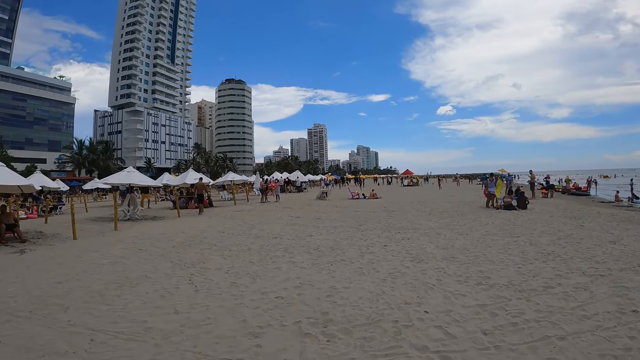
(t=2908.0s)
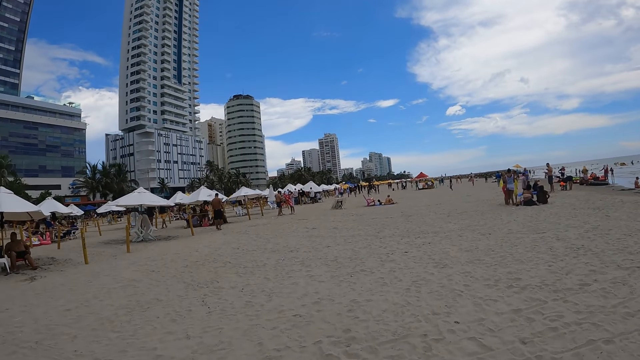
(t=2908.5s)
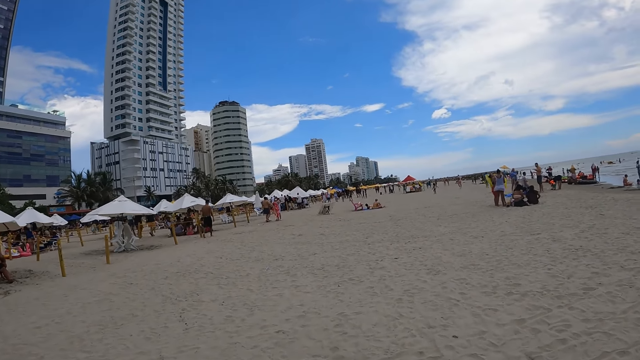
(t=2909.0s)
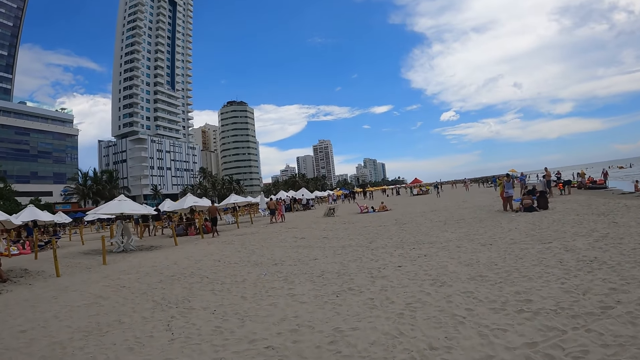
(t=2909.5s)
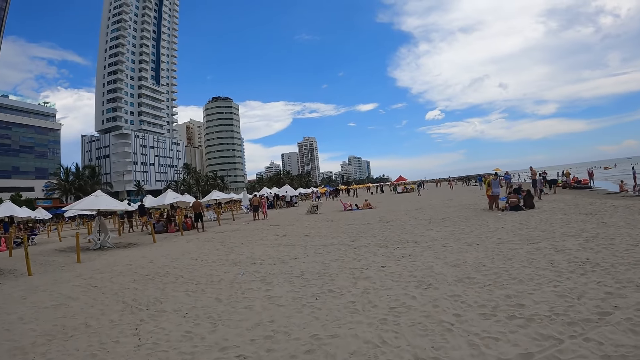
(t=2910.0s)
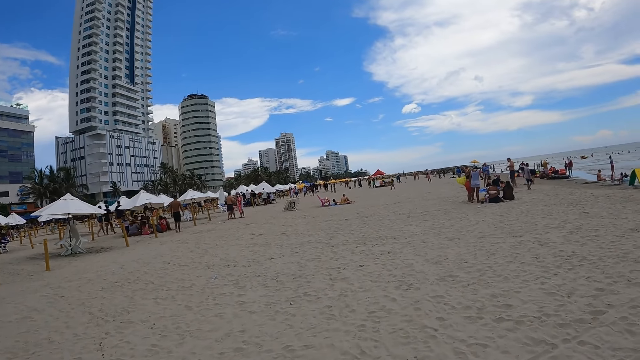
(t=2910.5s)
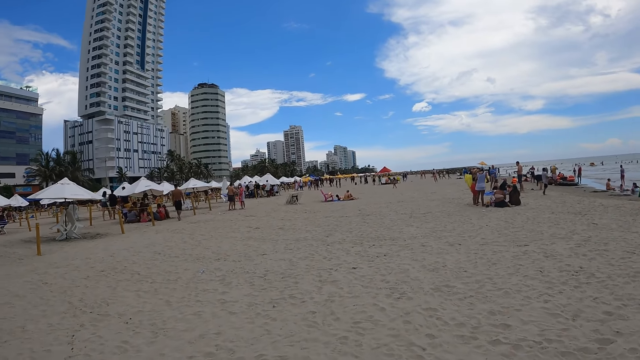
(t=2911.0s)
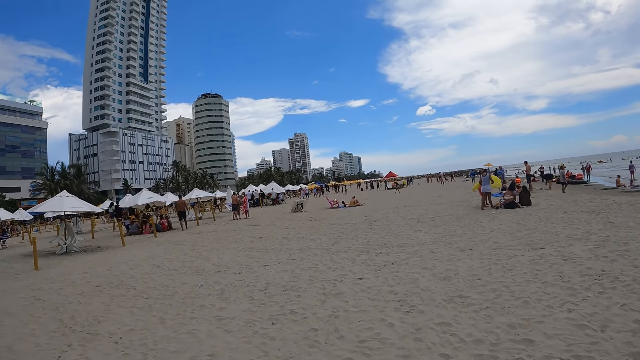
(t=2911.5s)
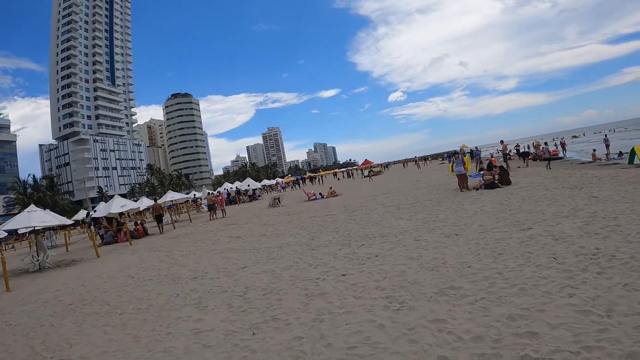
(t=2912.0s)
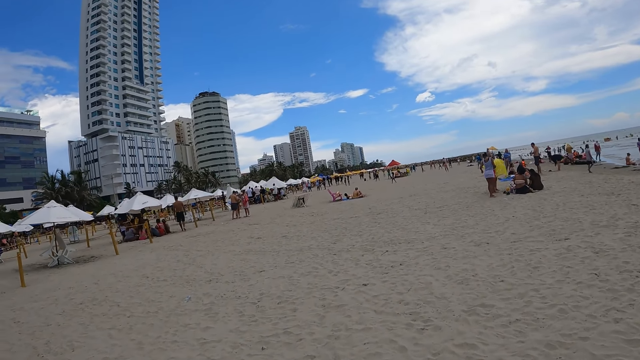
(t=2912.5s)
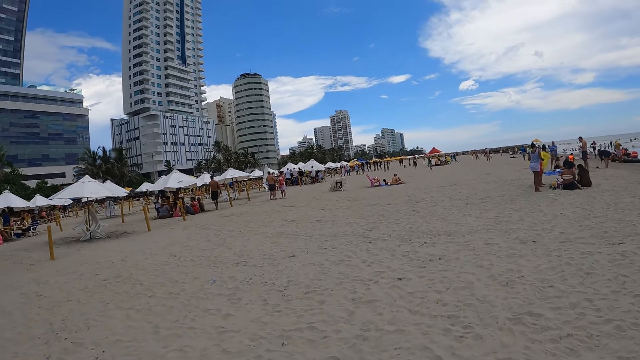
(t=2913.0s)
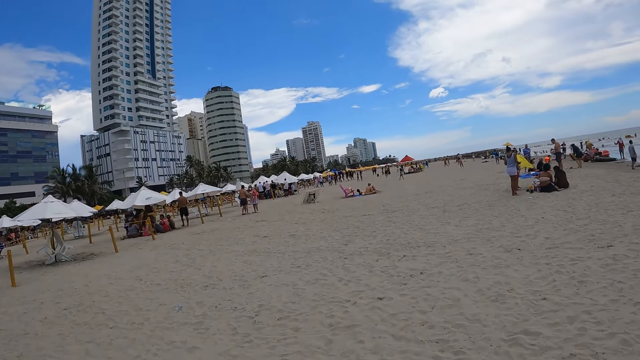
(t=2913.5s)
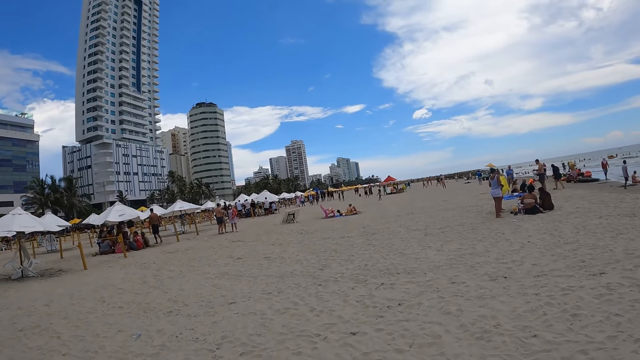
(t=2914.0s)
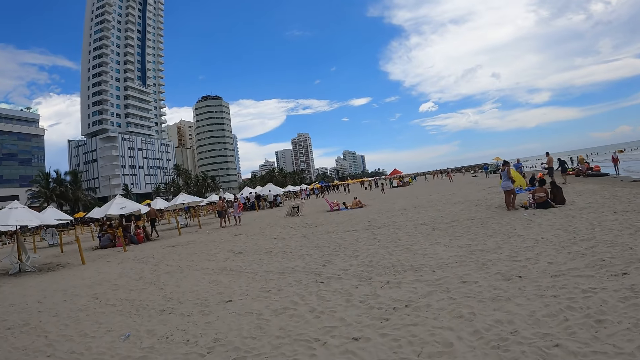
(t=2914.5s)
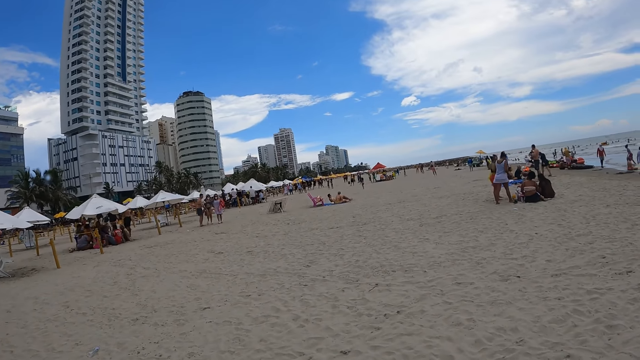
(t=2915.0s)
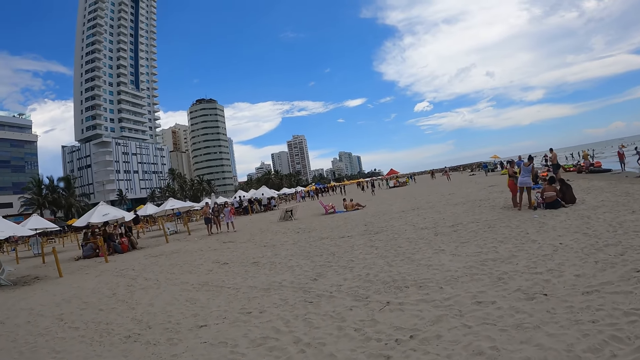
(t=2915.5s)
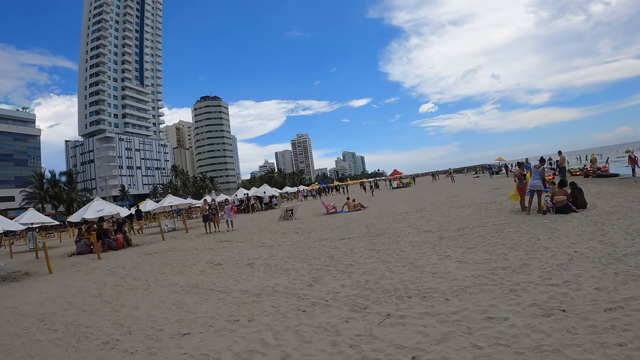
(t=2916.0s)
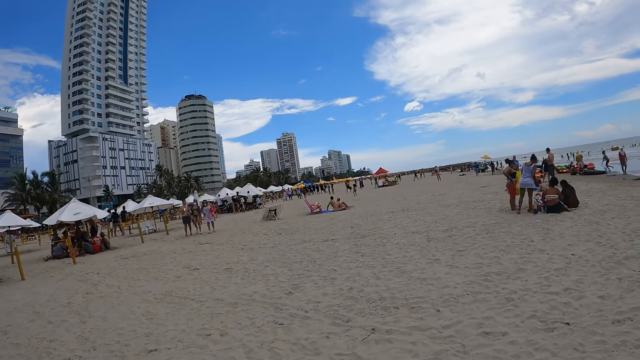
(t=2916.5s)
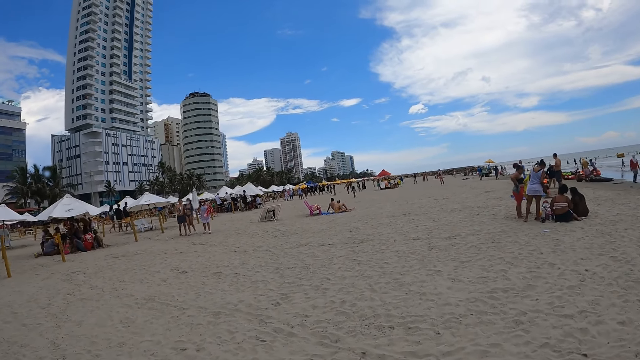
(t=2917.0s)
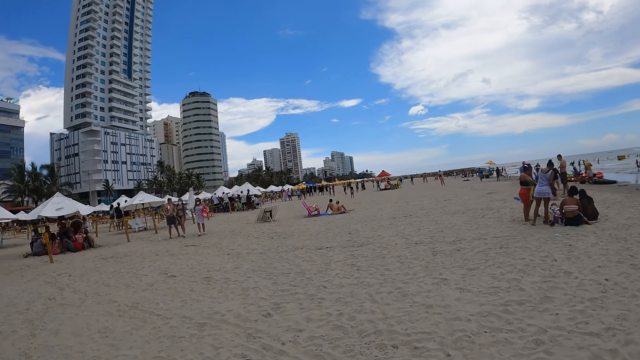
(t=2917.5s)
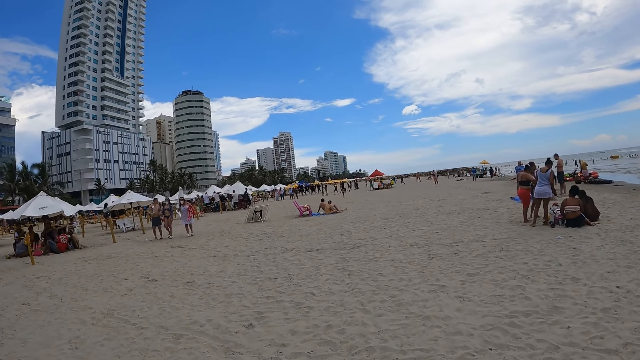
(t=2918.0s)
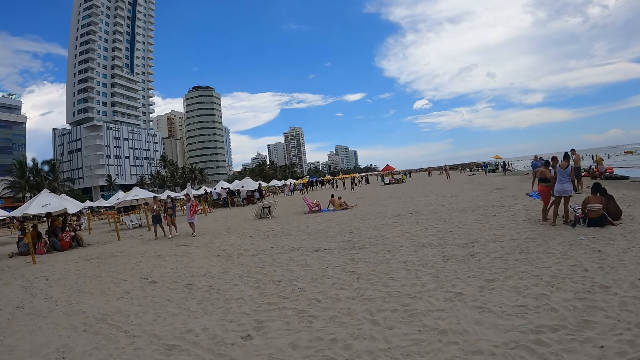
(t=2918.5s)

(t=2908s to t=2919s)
The camera wearer looks around. They walk on the beach. They walk on the beach again.

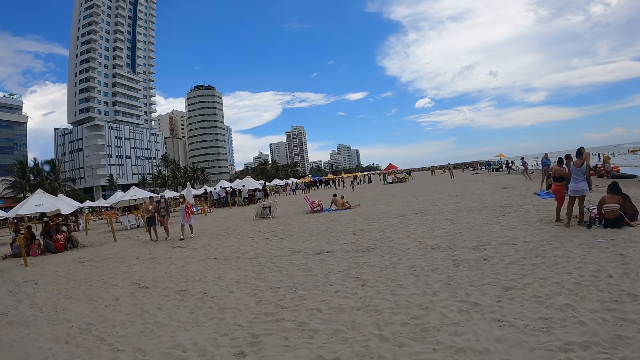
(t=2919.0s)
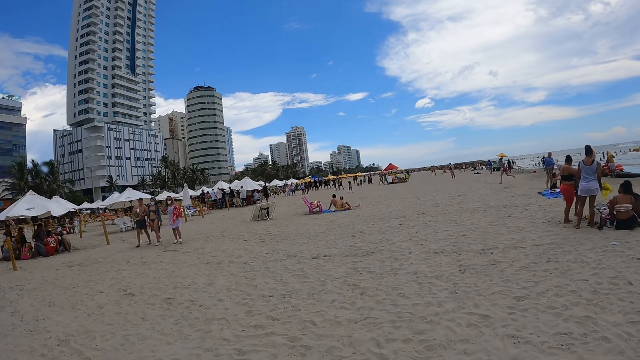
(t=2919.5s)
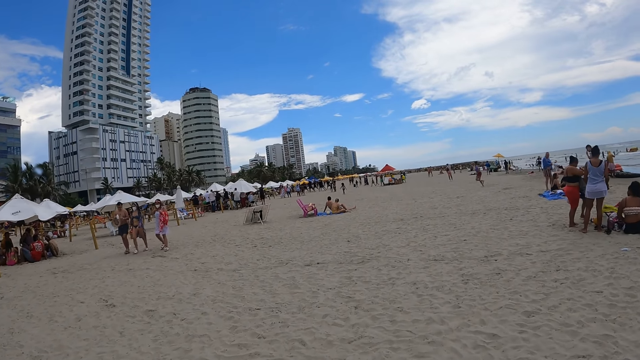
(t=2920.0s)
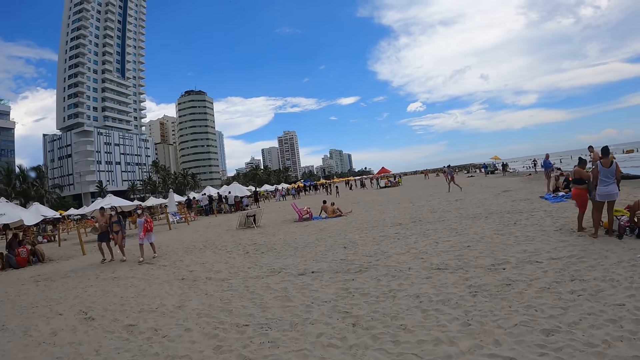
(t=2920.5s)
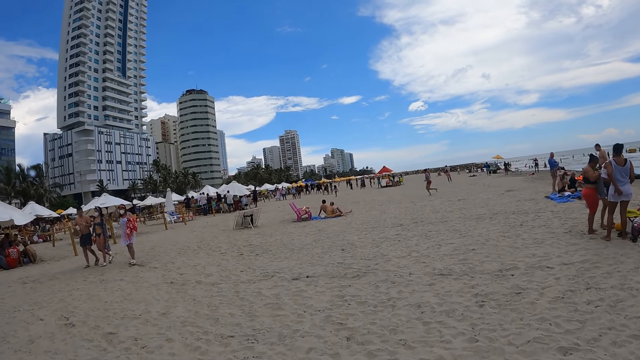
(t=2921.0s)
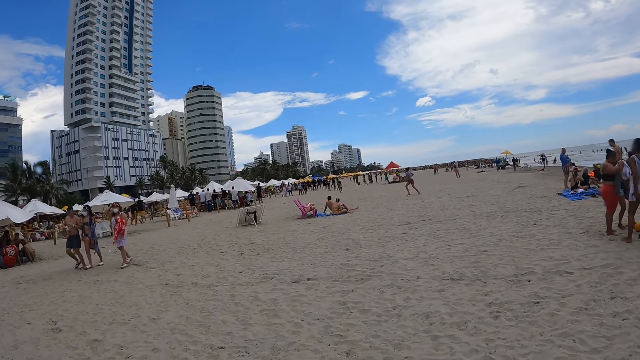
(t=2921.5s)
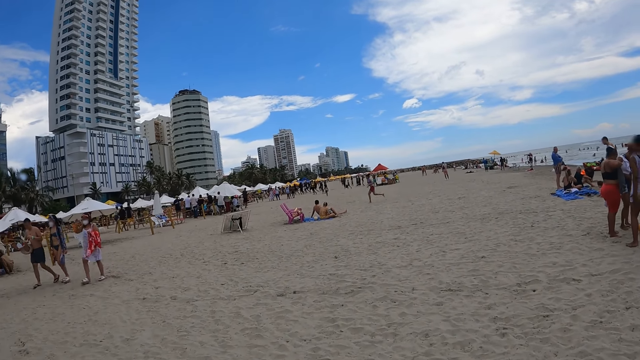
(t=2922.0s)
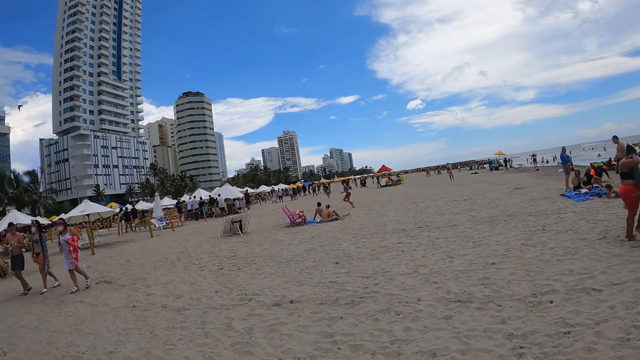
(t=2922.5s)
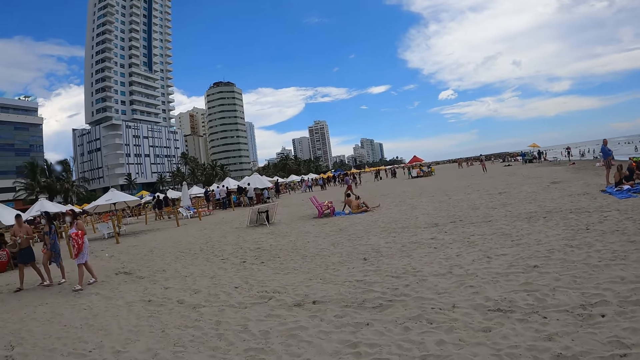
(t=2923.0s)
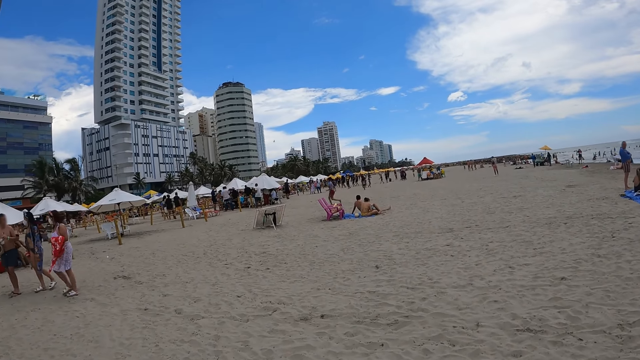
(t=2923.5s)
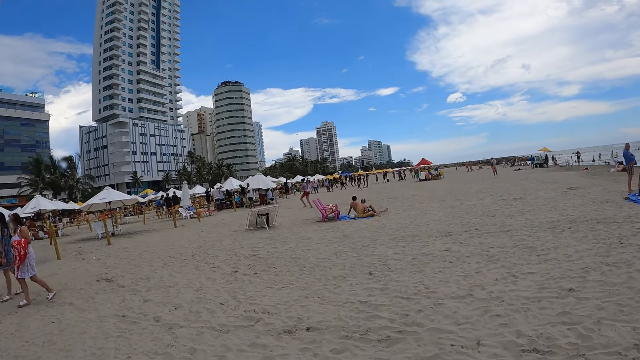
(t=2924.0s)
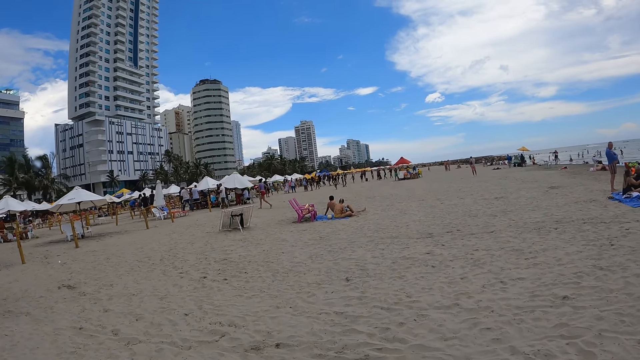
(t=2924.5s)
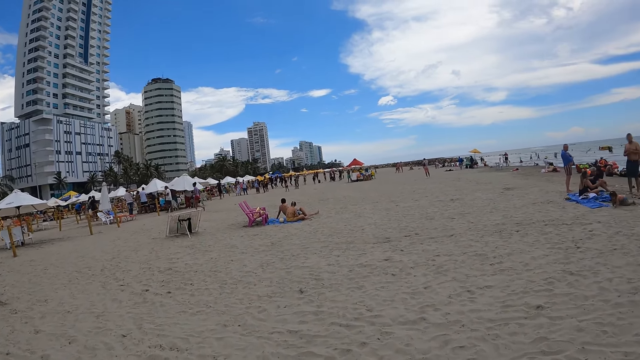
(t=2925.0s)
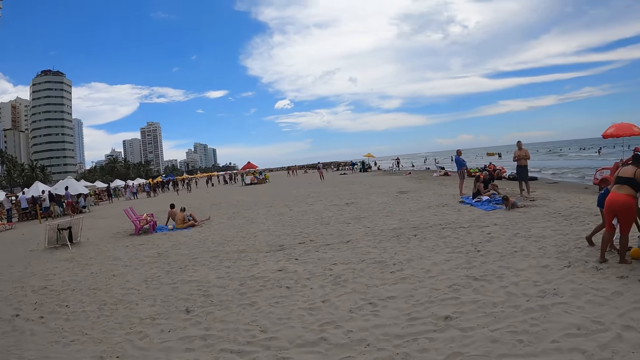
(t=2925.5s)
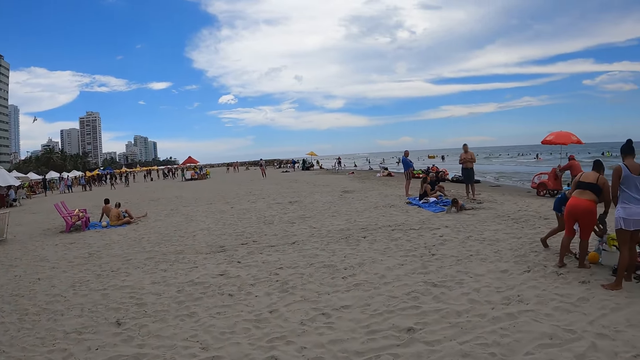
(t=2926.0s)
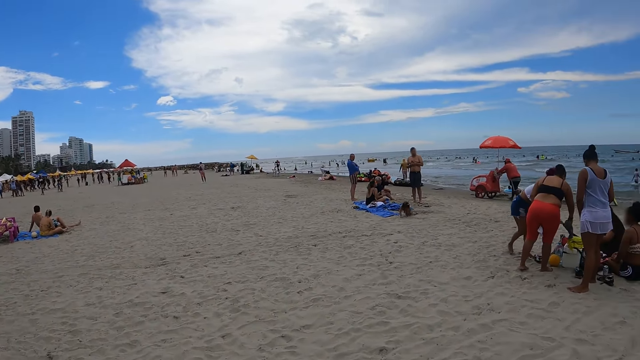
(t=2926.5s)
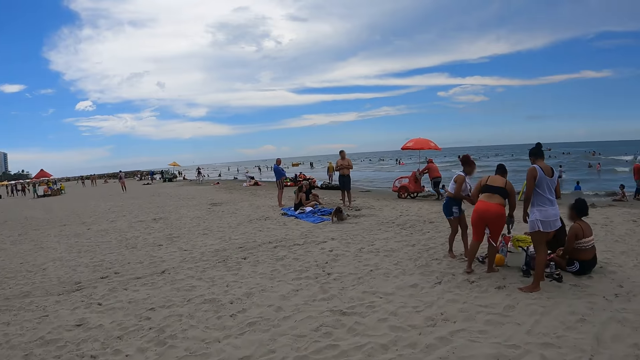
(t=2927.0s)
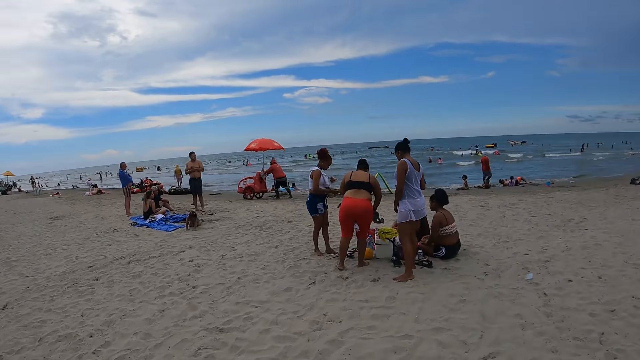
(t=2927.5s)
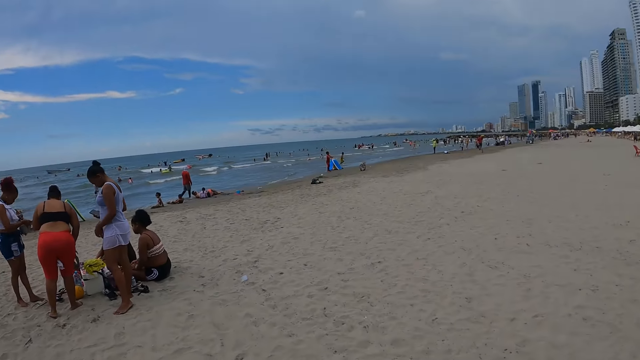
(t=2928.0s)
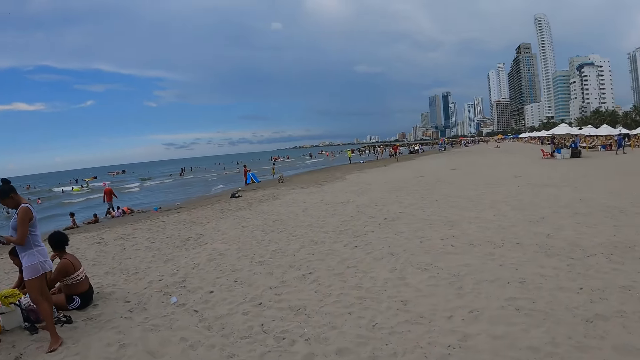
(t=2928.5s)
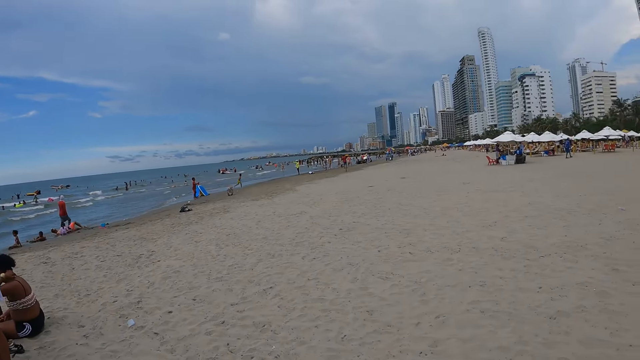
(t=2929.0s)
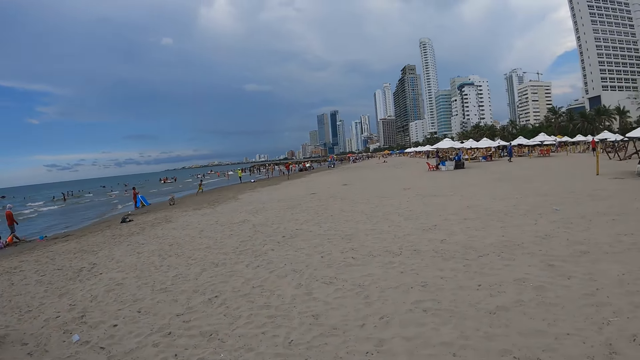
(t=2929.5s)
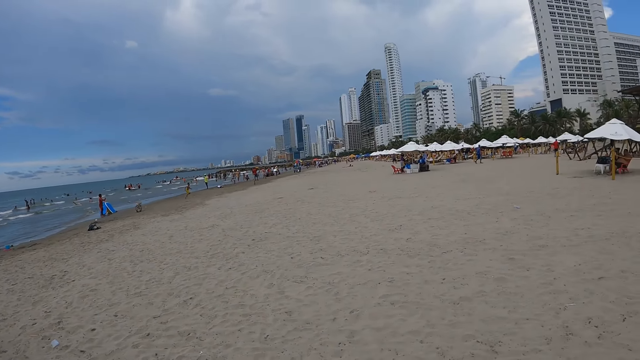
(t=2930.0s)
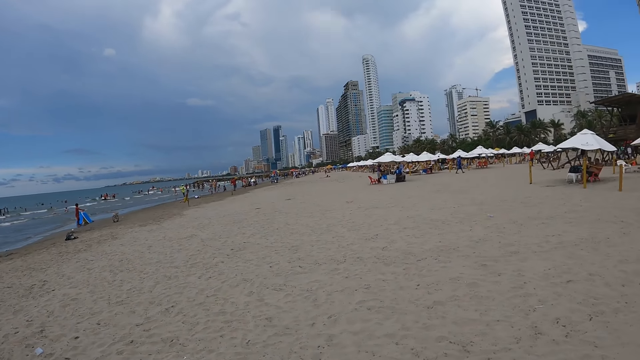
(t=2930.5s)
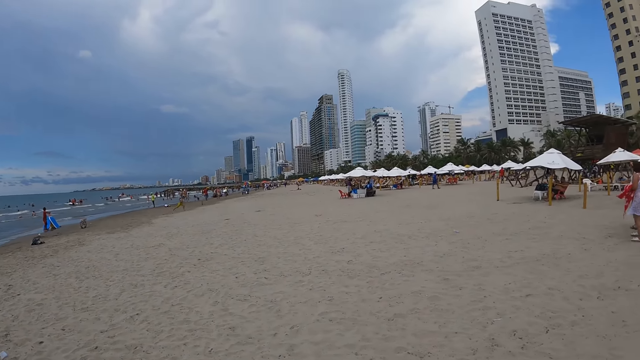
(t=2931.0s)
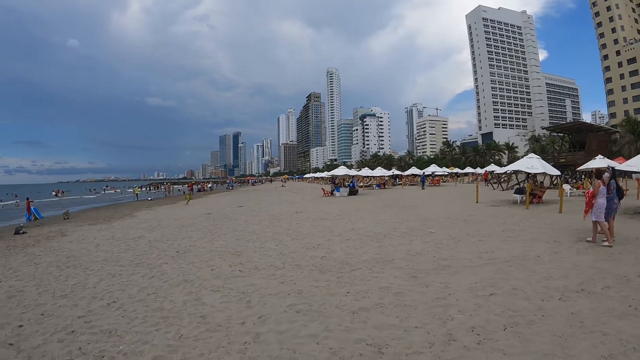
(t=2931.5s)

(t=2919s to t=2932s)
The camera wearer walks on the beach. They look around. They turn around. They look around.
